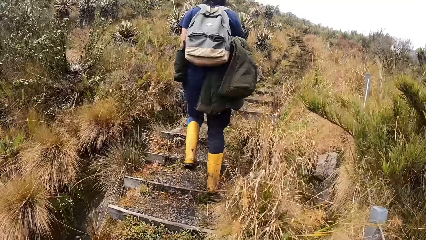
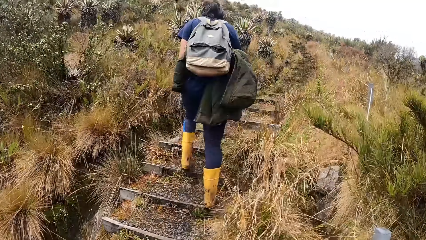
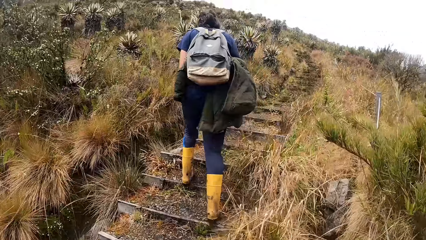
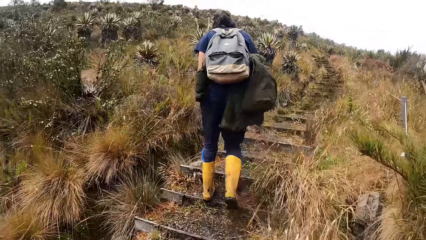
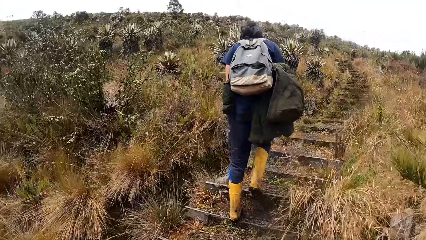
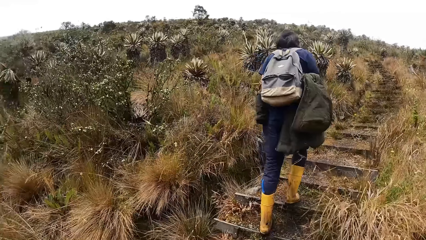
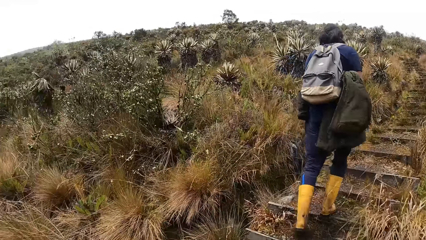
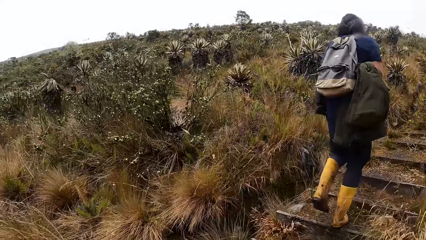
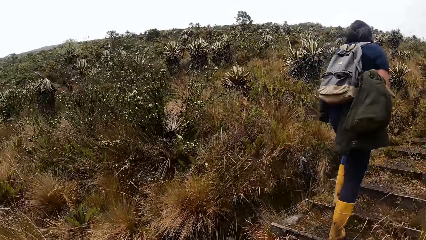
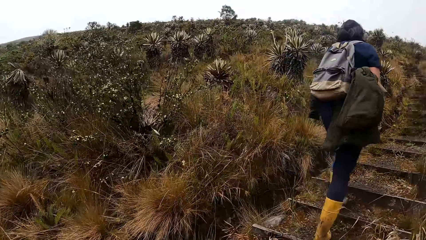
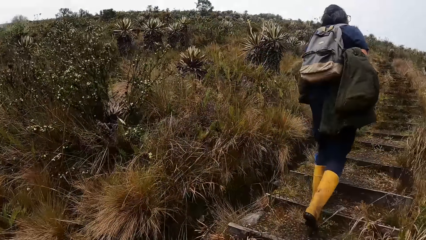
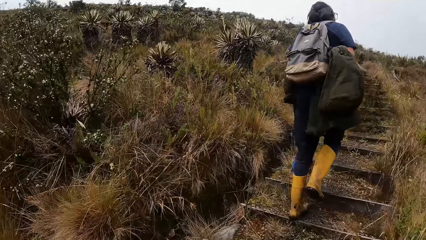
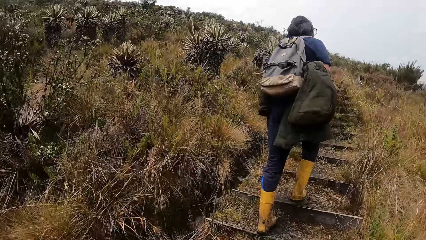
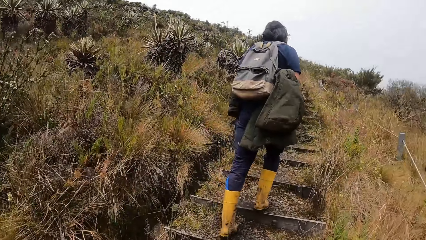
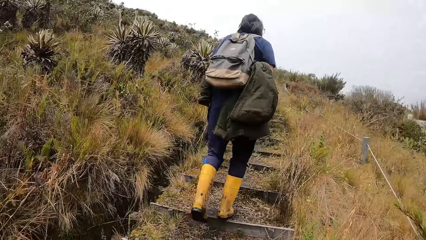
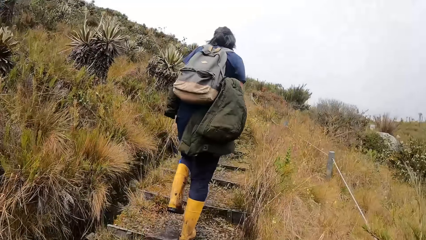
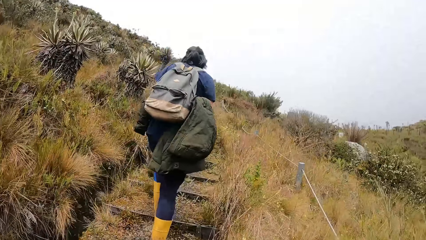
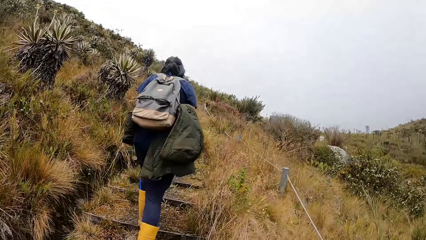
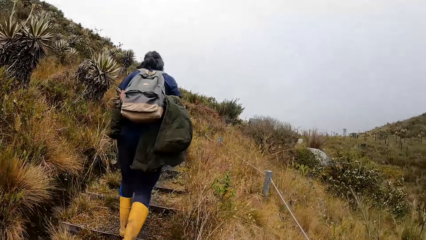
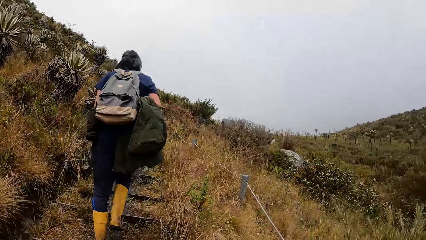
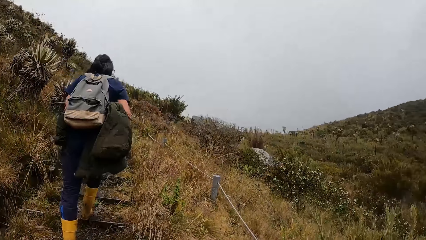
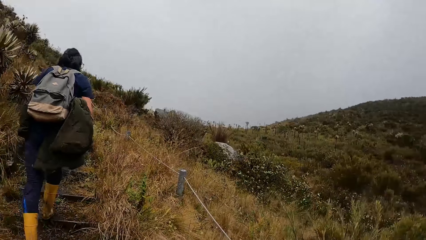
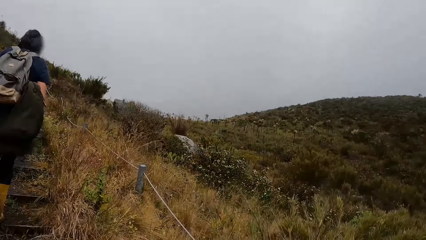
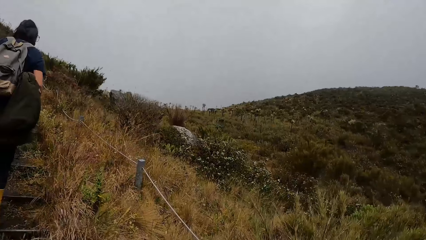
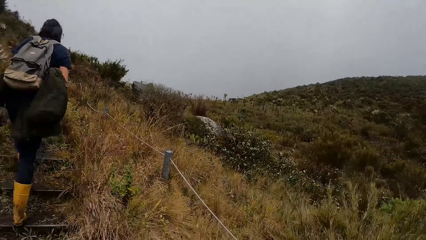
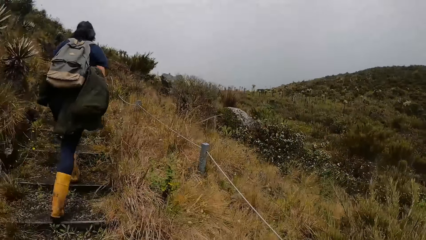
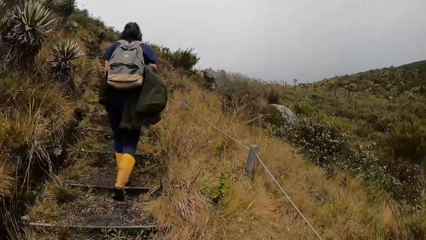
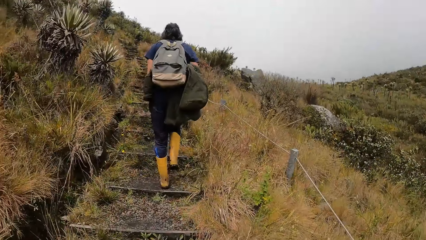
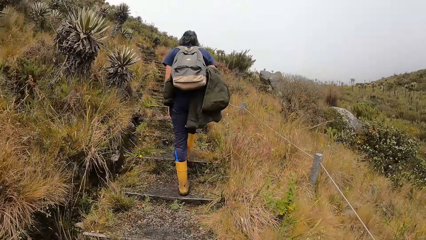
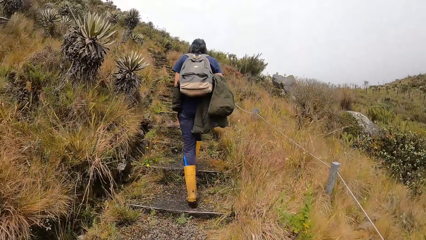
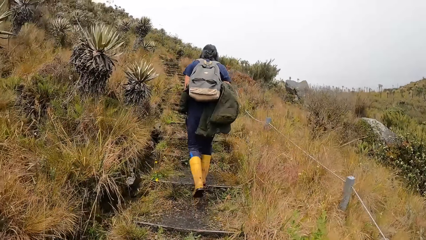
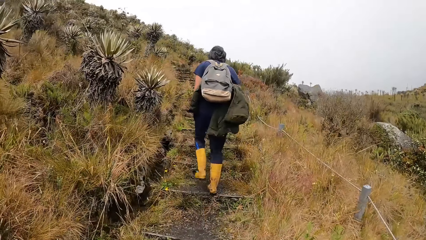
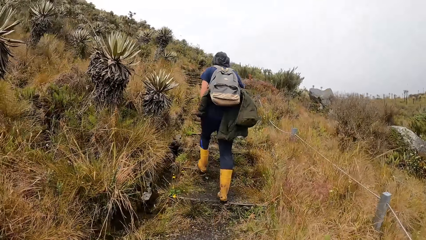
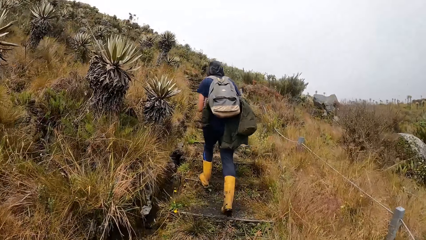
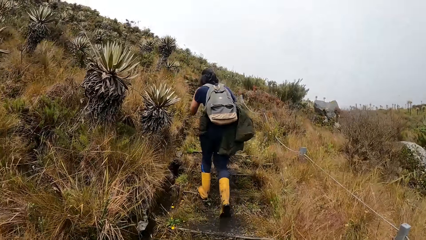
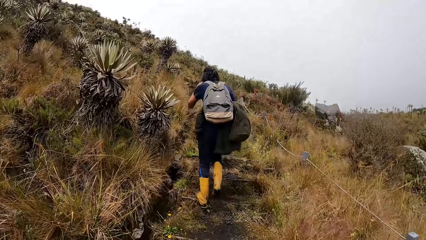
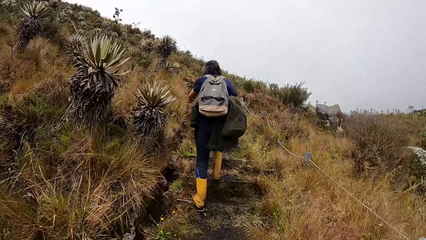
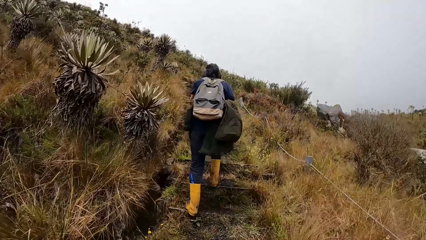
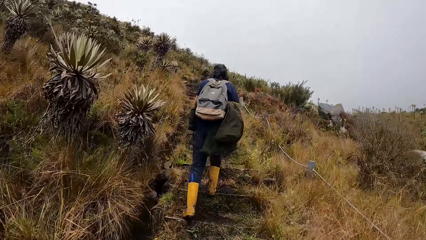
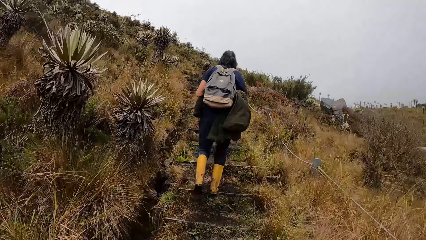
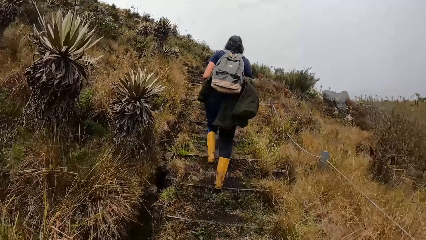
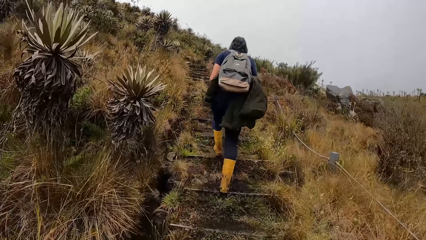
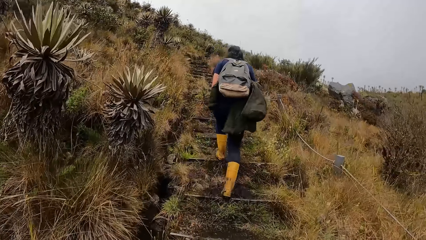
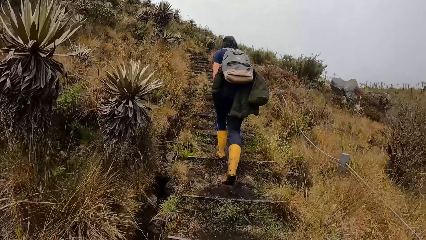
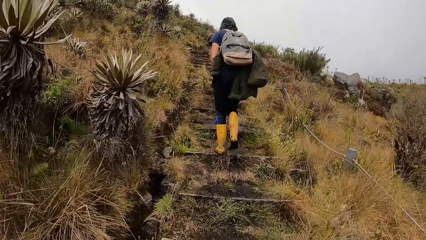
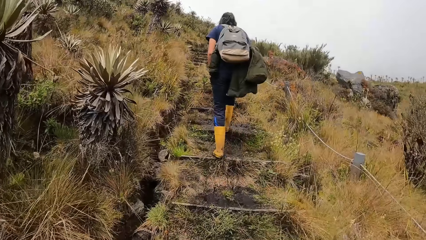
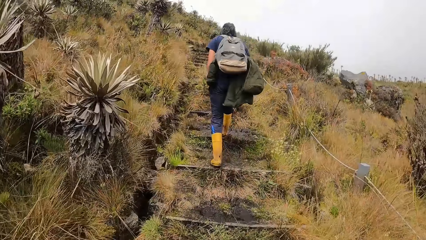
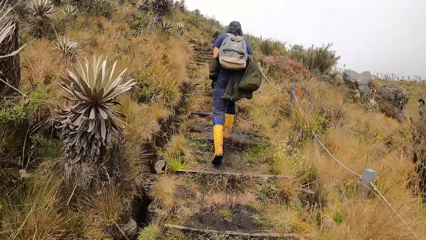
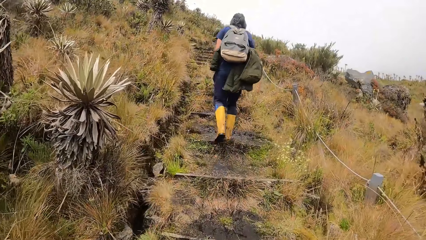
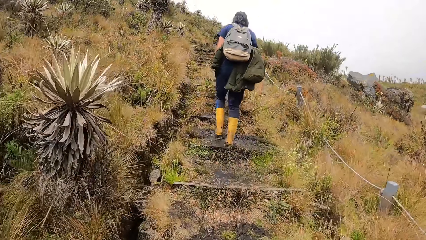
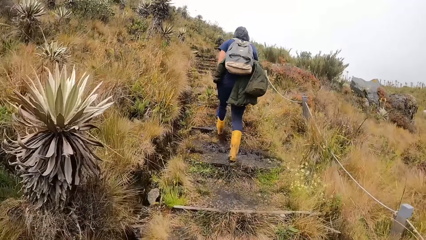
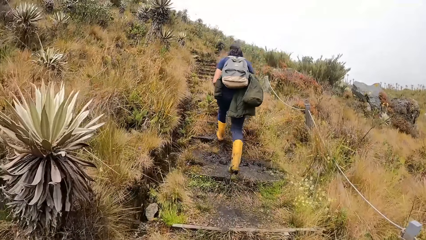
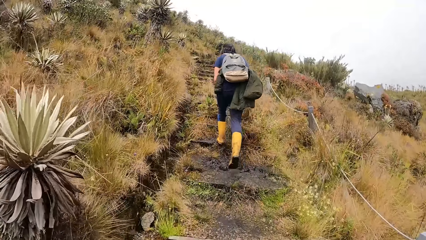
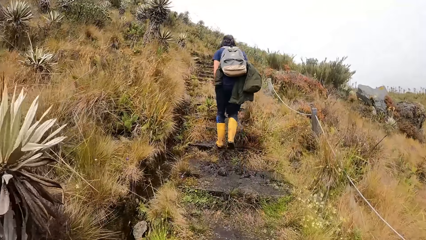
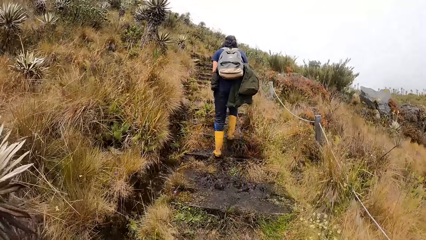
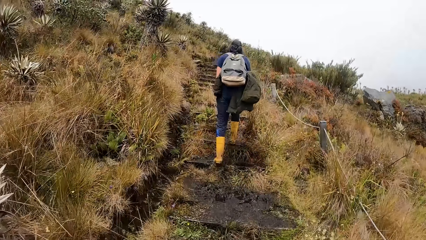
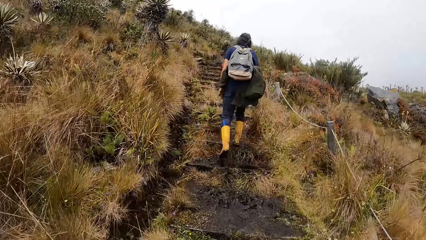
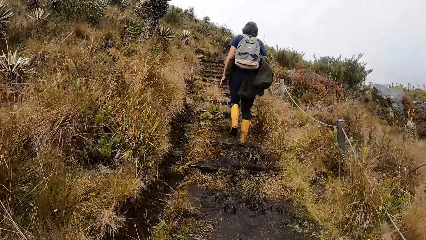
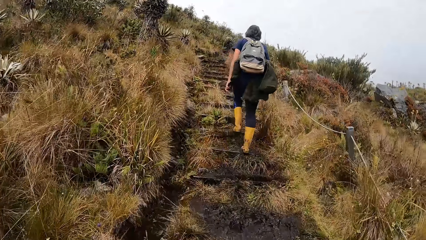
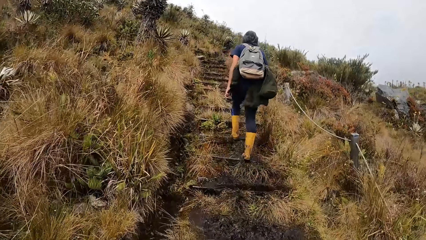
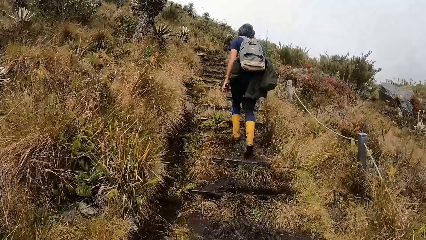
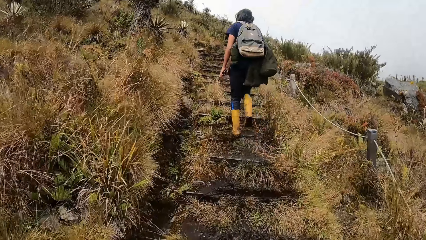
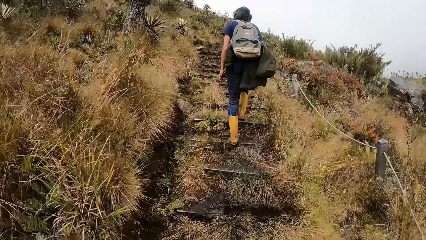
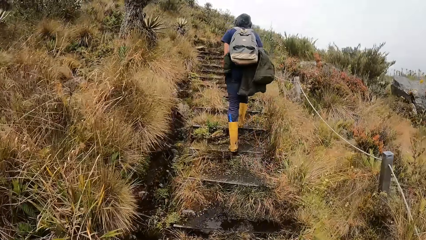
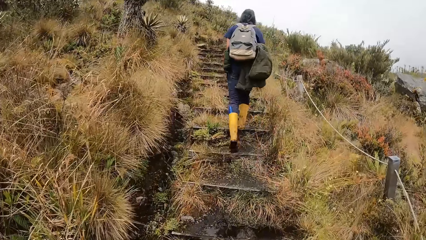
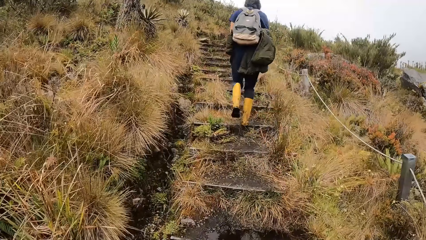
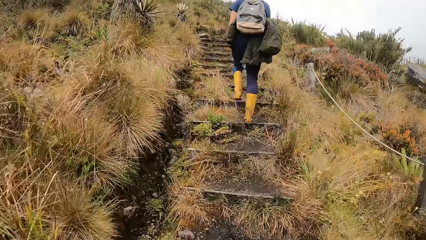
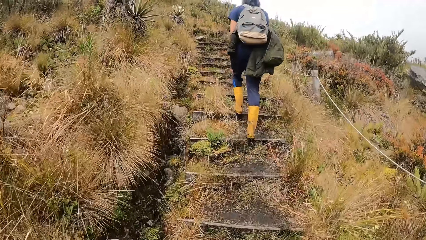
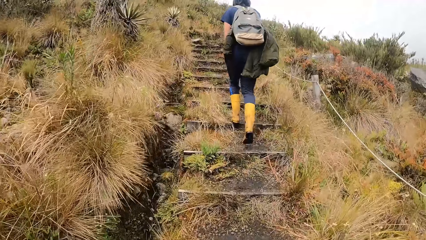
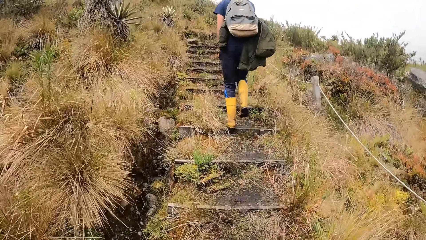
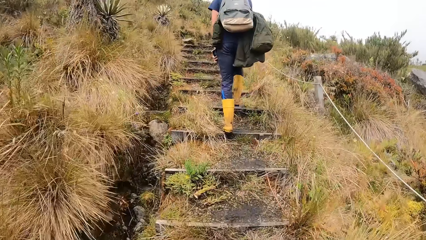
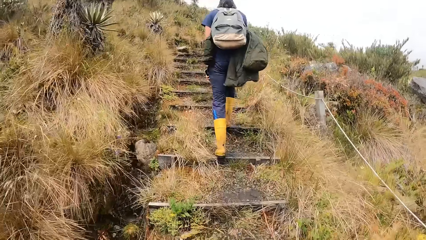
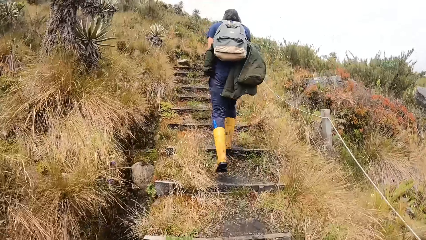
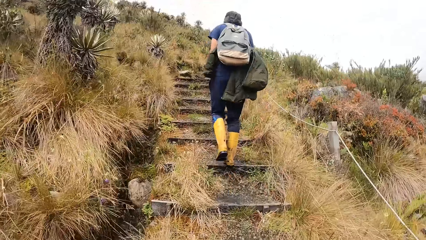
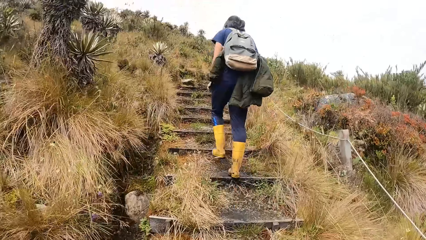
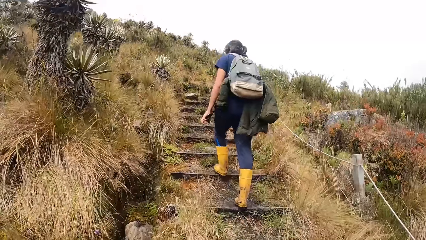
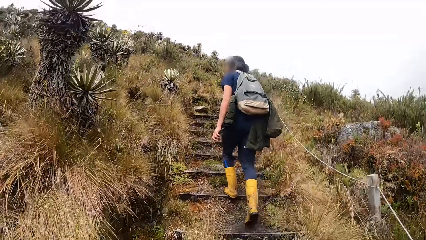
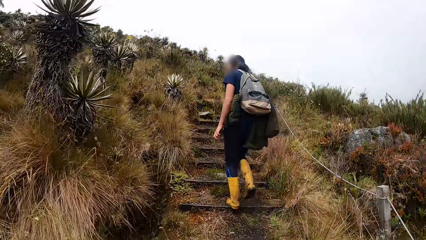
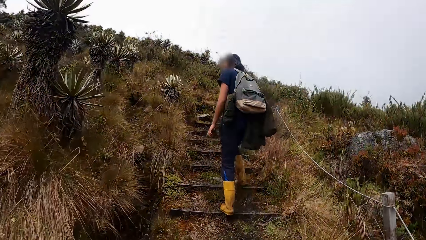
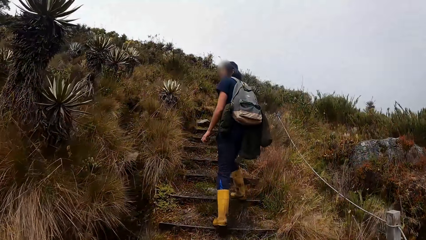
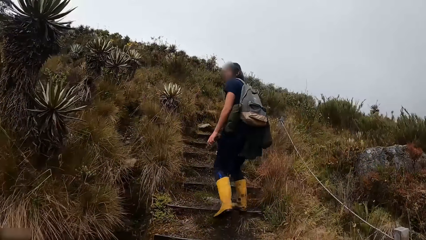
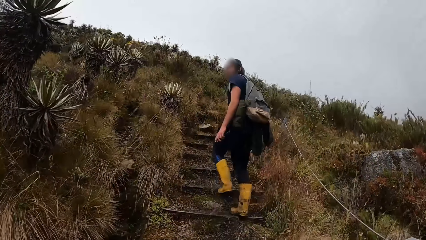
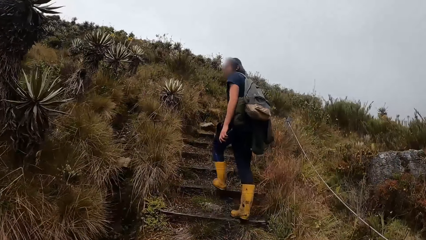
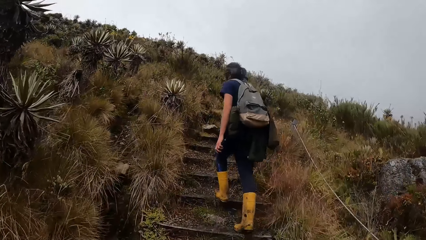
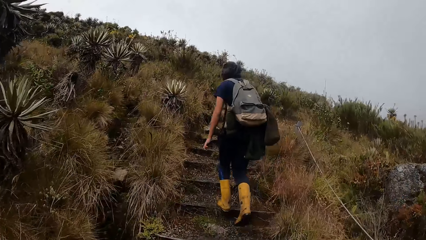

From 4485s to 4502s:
The camera wearer looks around. They walk up the stairs. A person looks around.
